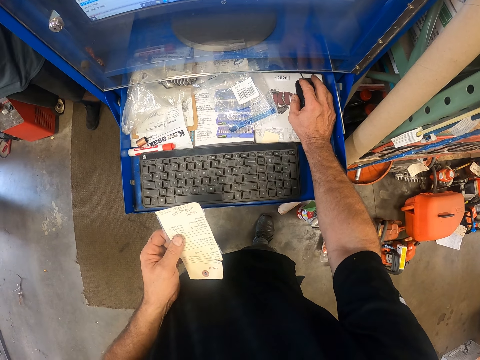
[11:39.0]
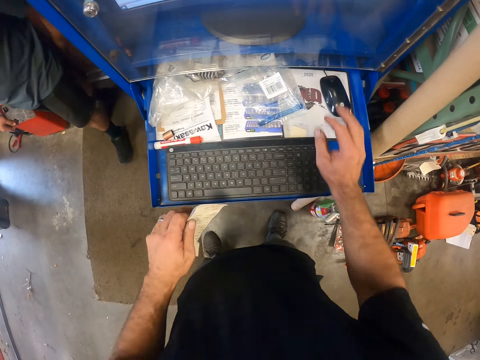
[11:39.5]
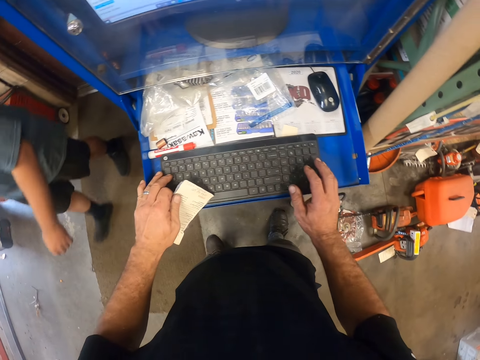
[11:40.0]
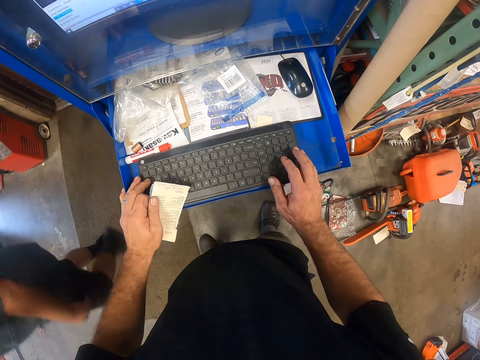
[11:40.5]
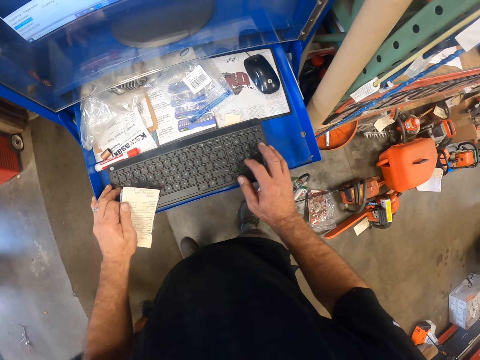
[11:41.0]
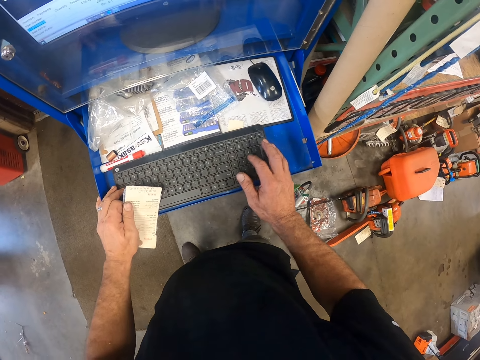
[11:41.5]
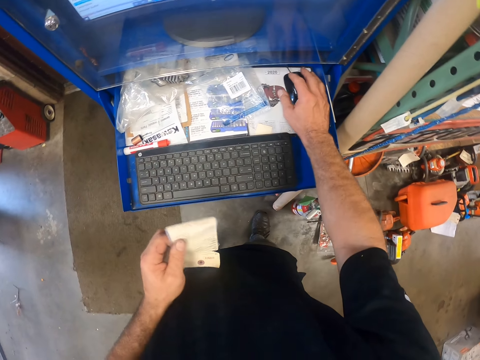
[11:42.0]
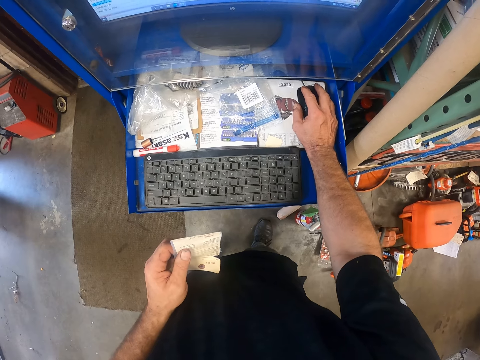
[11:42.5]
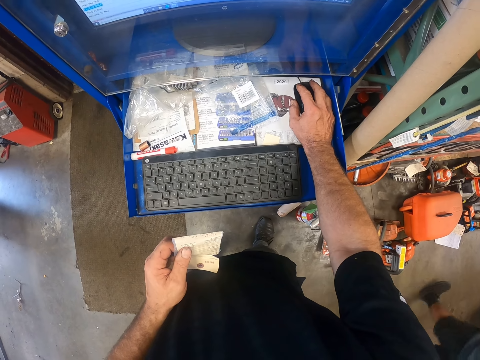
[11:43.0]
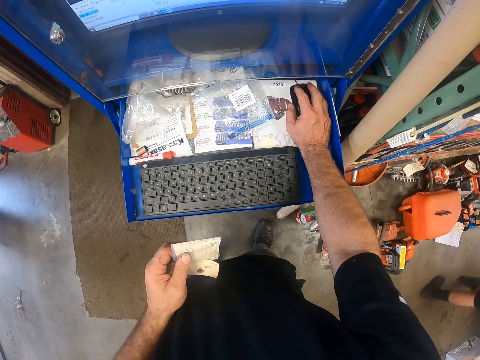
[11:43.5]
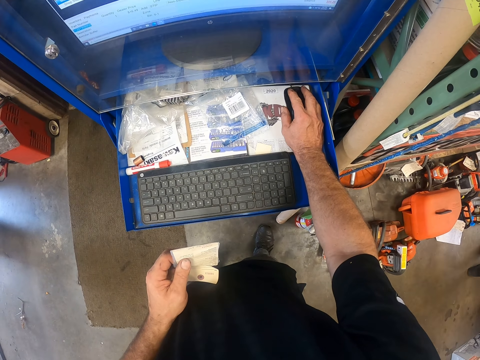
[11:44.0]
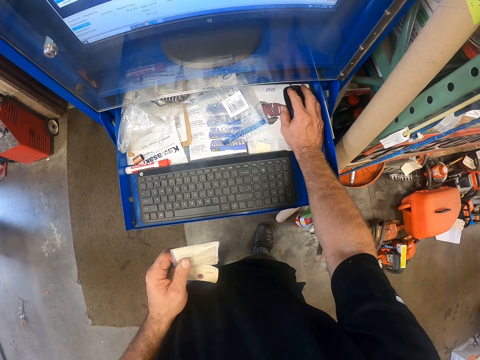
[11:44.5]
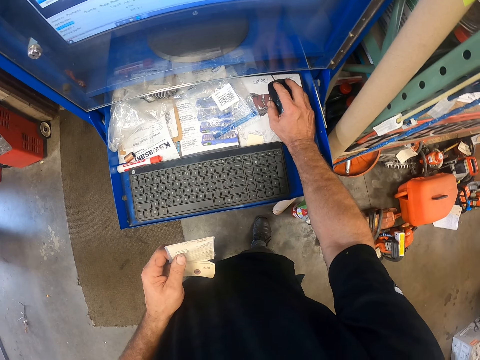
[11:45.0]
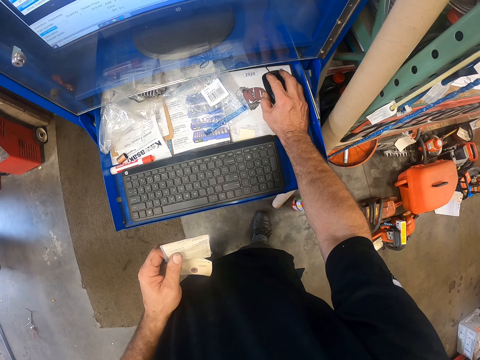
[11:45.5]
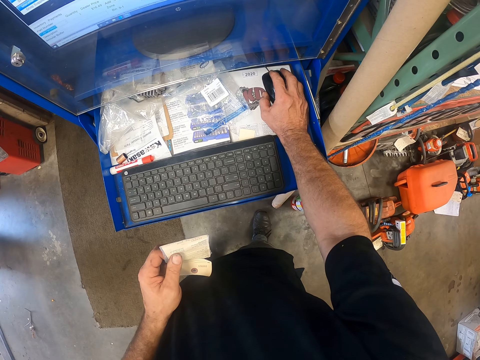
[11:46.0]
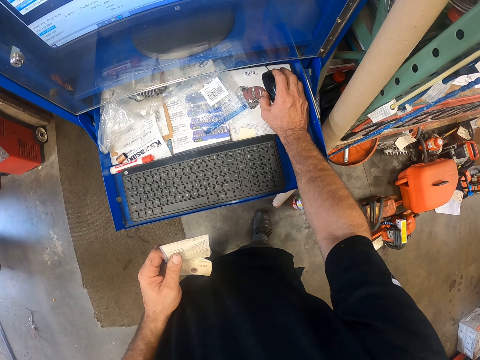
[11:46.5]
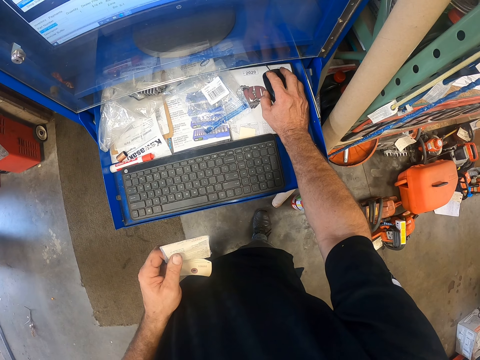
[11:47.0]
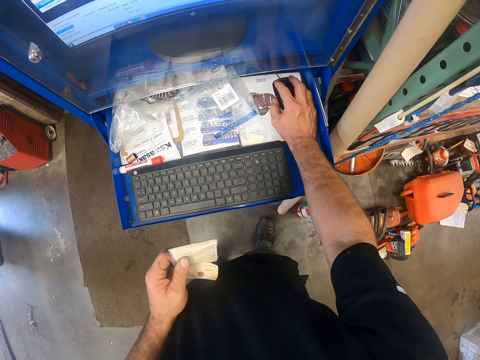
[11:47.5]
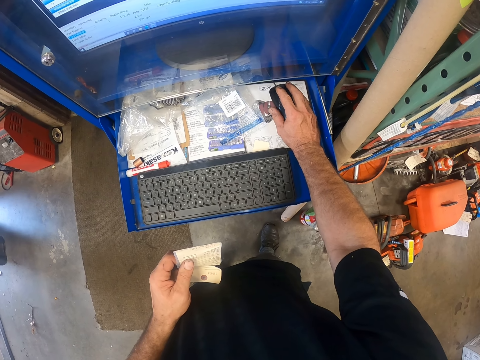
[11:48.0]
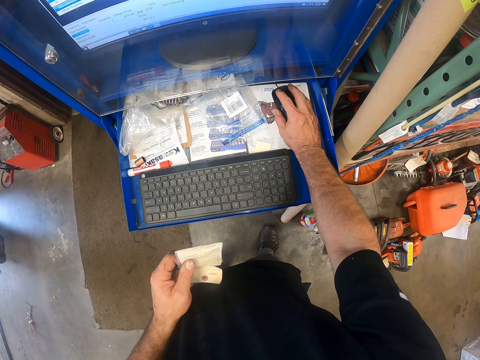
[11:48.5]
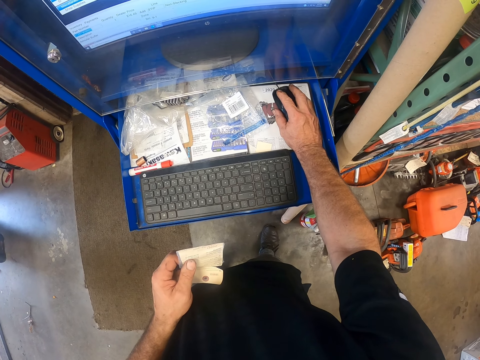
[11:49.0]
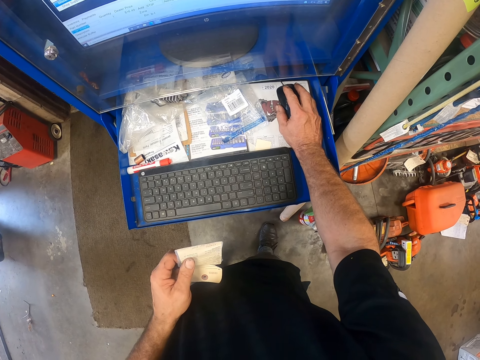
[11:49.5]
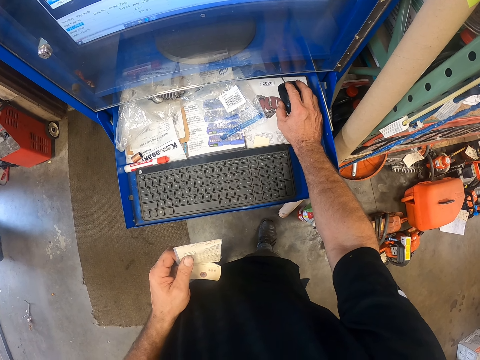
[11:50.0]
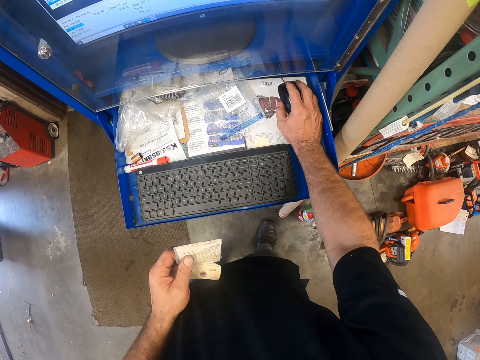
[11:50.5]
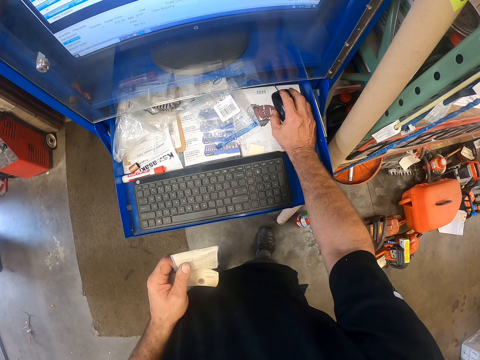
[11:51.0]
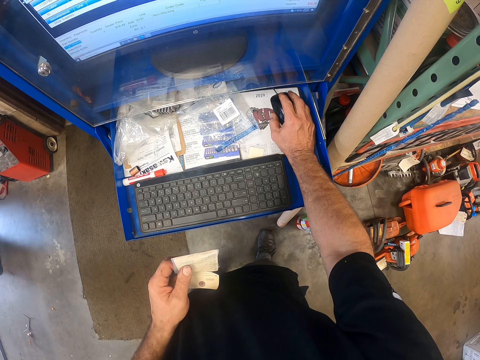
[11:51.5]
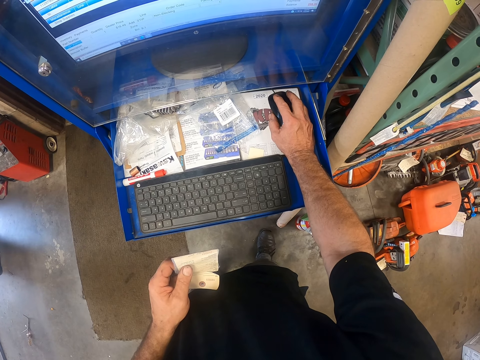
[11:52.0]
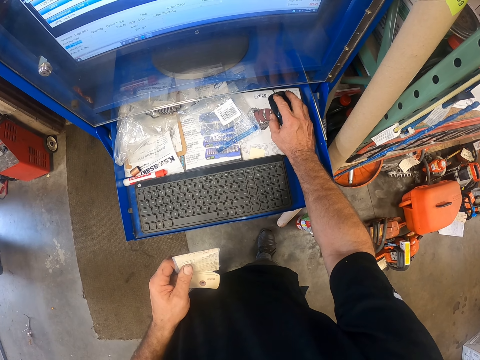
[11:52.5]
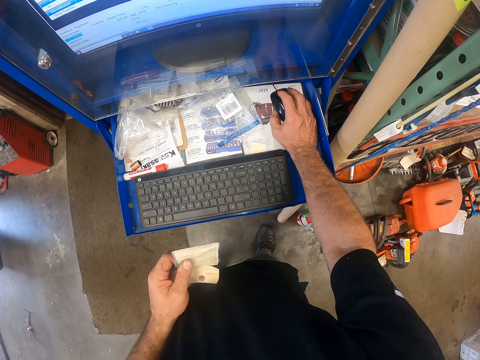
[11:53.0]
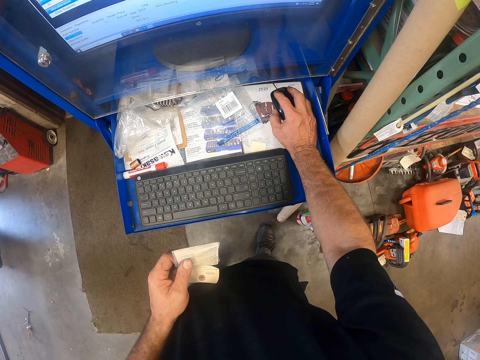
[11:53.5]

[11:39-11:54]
A man walks around. The camera wearer types on a keyboard. They operate a computer with a mouse. The man walks around.

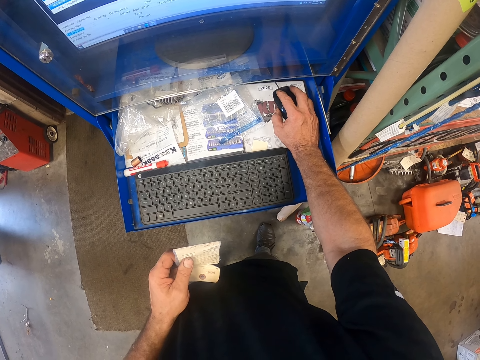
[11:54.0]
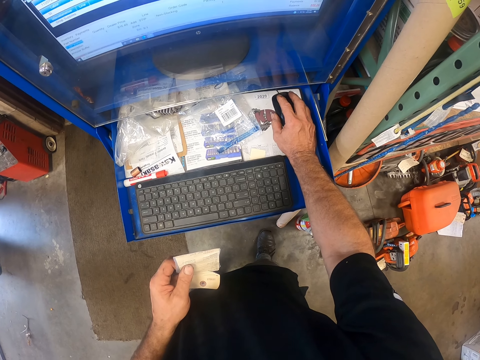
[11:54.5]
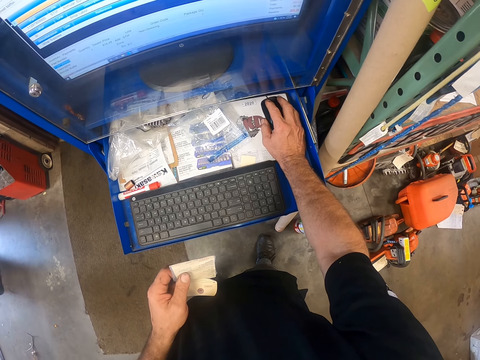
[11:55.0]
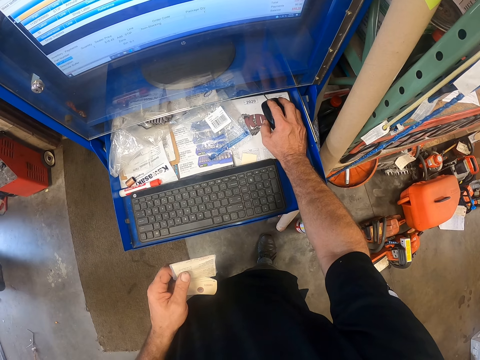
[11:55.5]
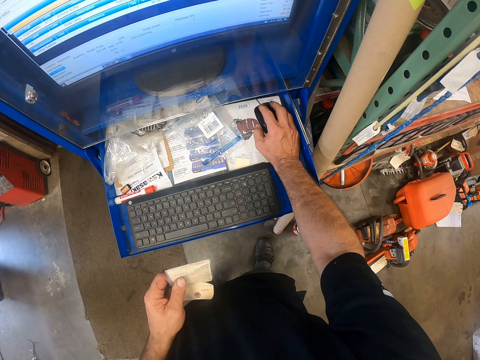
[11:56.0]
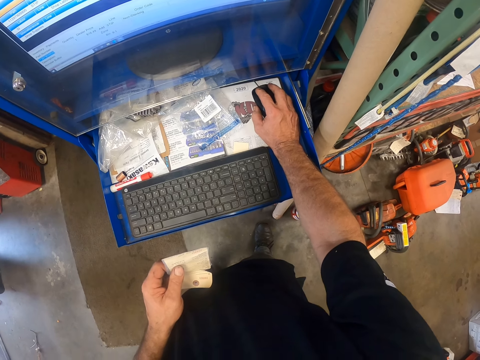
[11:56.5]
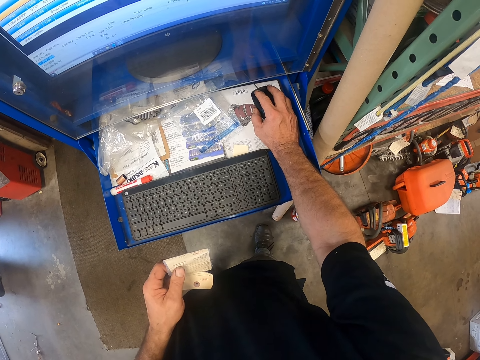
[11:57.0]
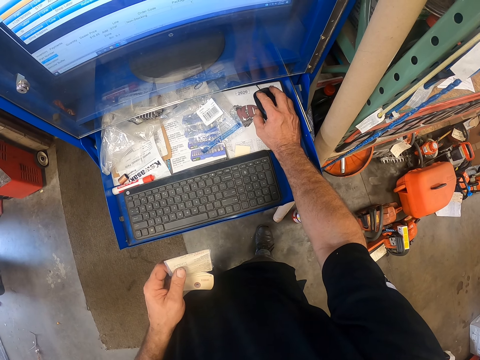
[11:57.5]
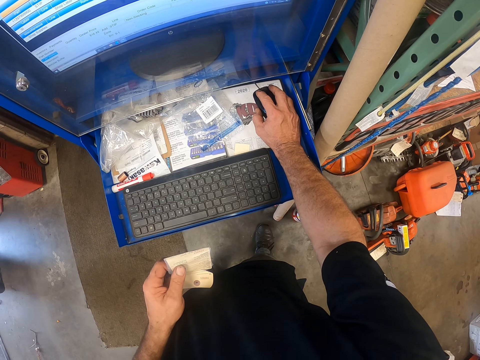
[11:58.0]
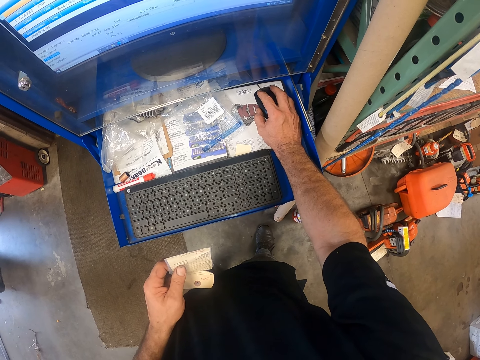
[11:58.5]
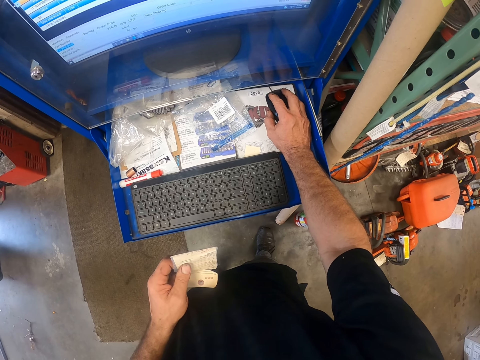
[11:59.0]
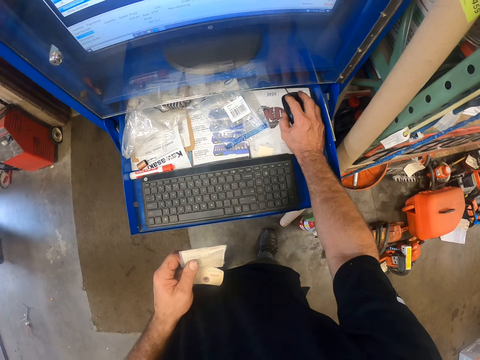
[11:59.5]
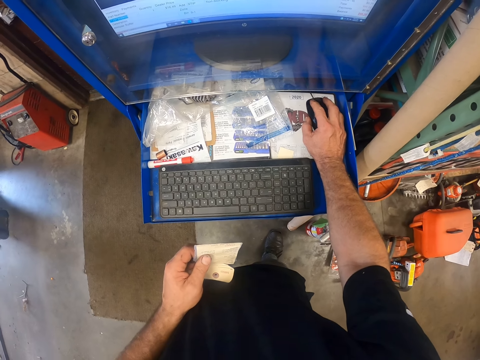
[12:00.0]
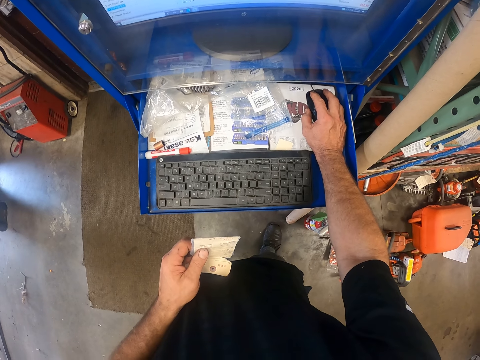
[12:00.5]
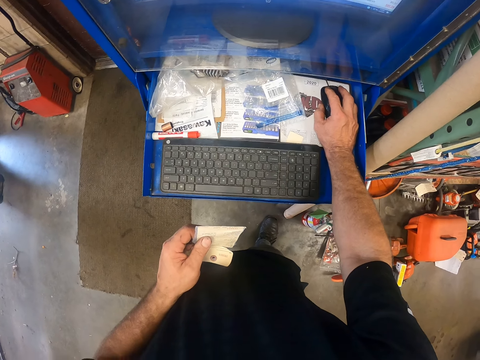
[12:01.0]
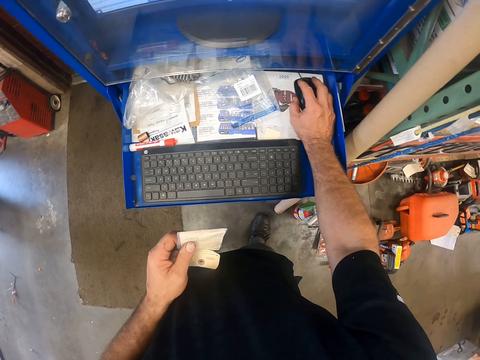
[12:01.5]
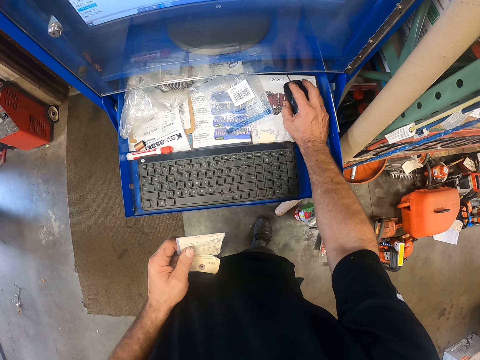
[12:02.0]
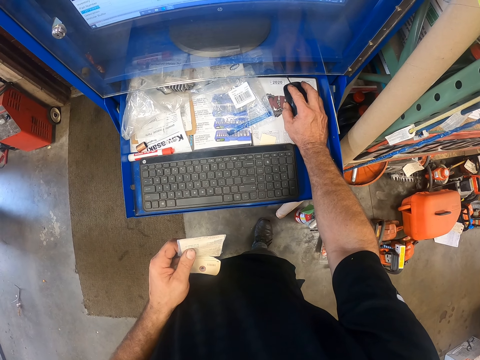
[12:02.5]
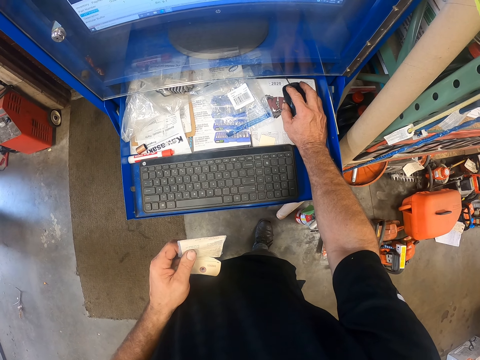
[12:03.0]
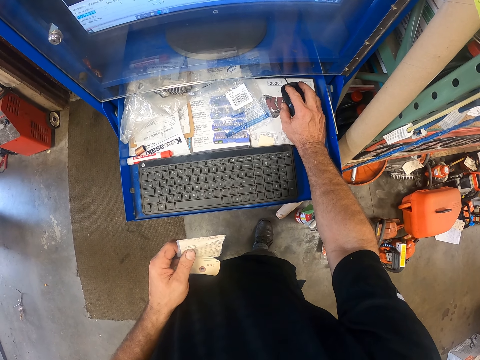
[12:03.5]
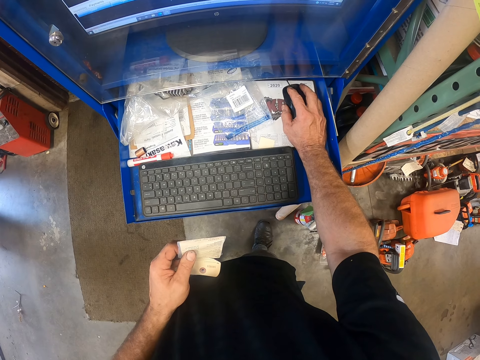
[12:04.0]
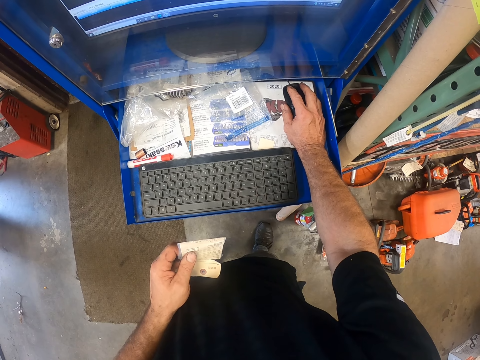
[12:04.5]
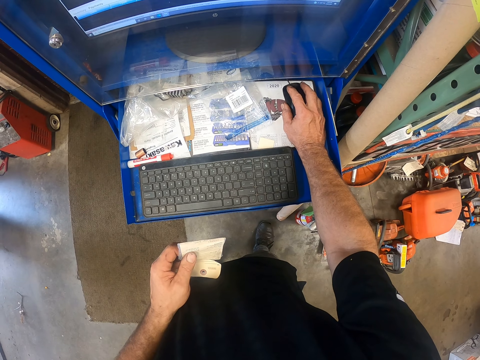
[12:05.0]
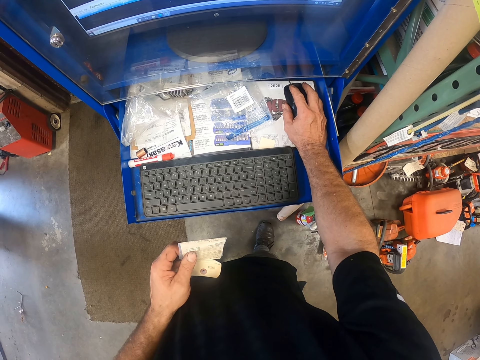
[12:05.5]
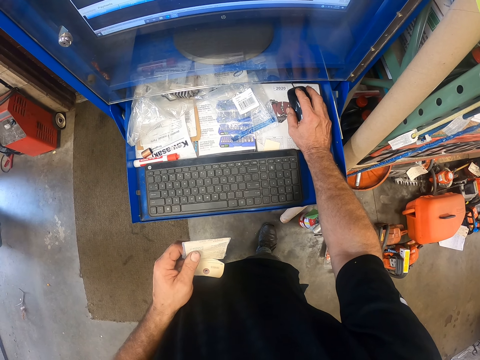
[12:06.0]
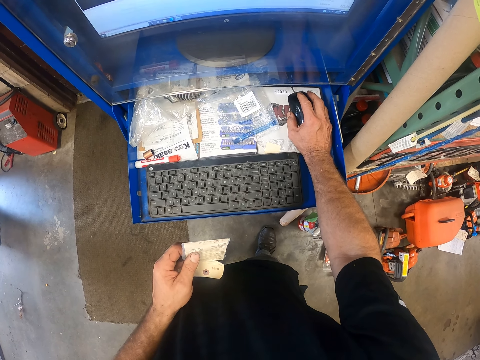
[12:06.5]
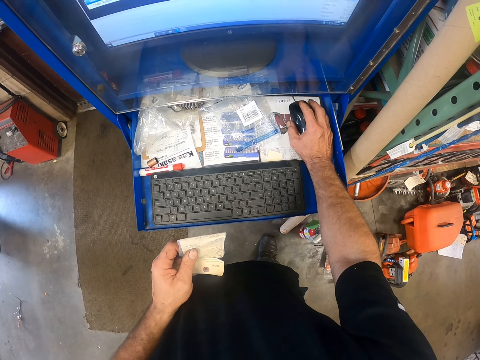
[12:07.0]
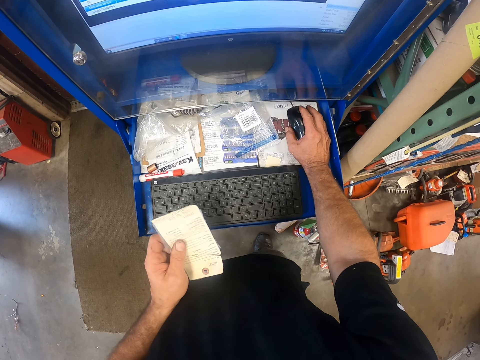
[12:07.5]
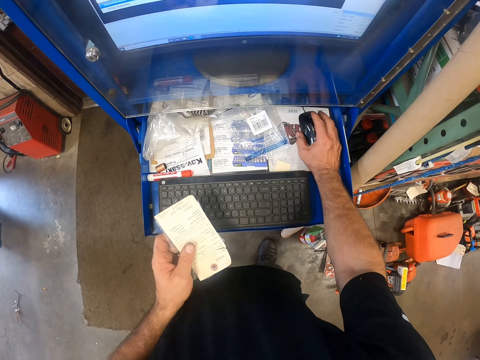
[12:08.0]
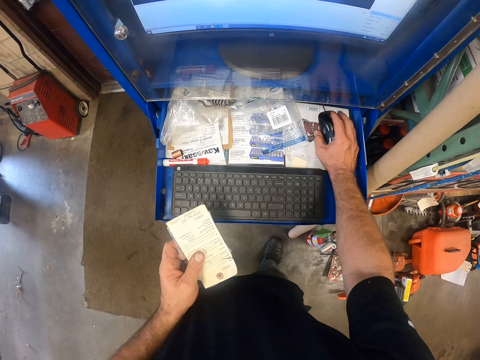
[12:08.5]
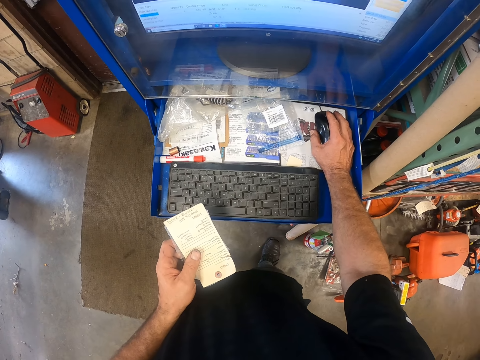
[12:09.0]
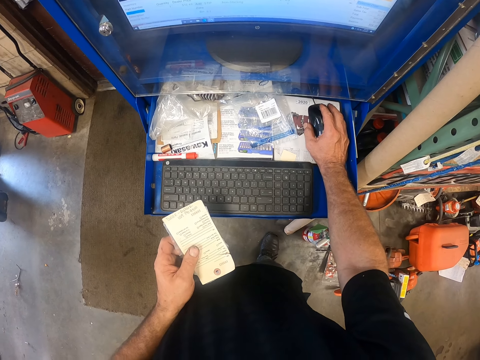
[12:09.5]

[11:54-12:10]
The camera wearer looks at a computer. They operate the computer with a mouse. They look at the computer.
